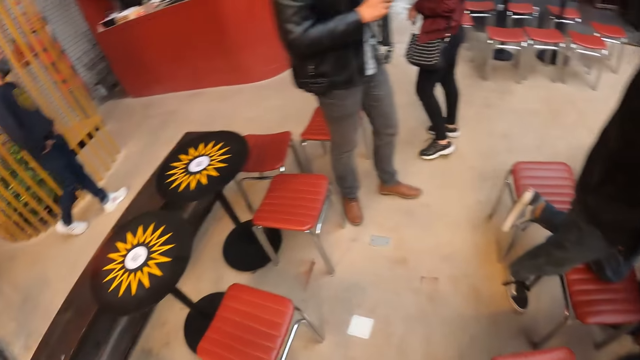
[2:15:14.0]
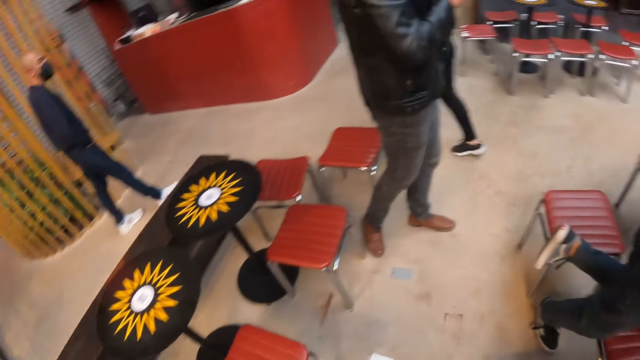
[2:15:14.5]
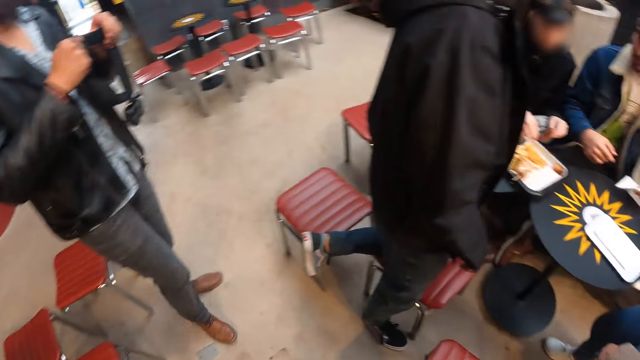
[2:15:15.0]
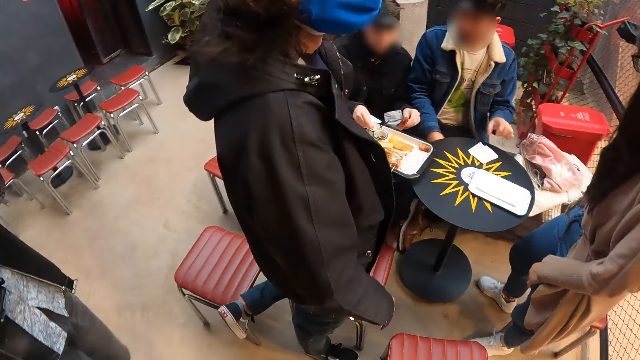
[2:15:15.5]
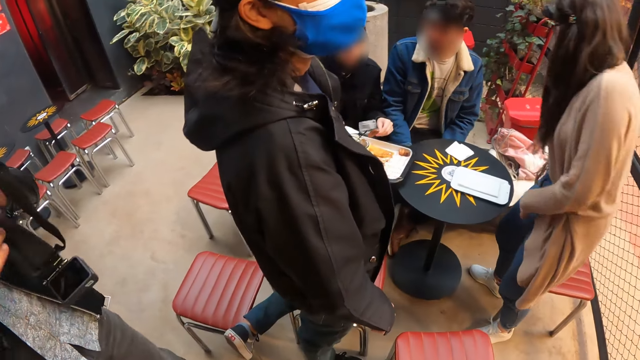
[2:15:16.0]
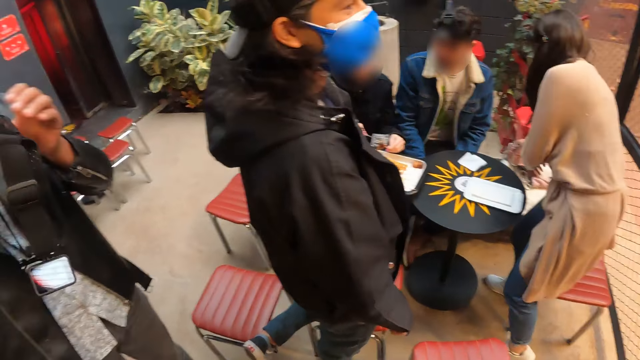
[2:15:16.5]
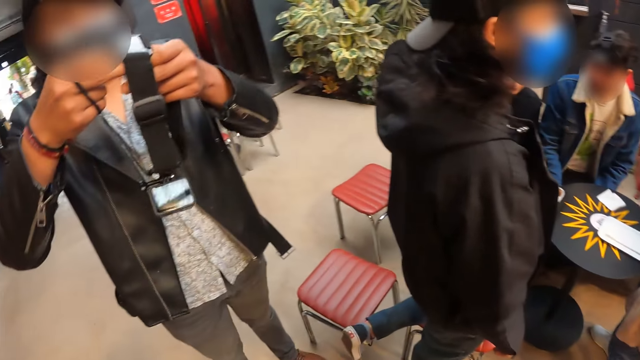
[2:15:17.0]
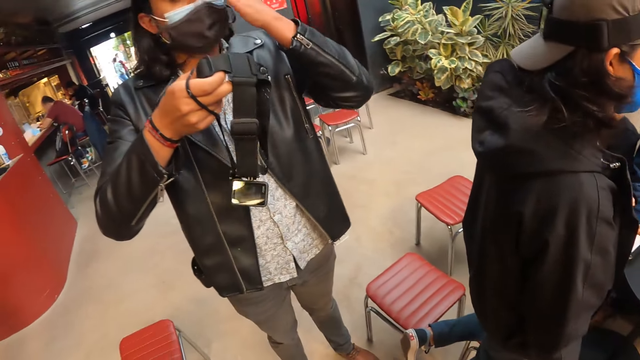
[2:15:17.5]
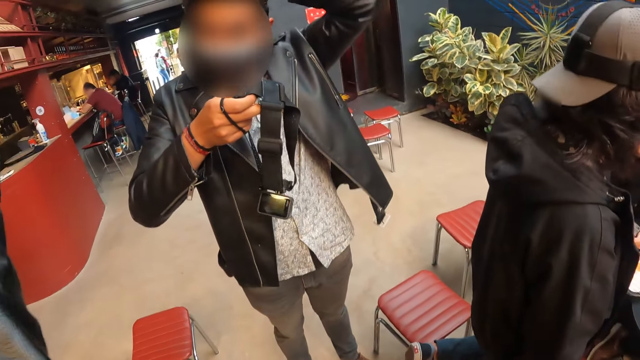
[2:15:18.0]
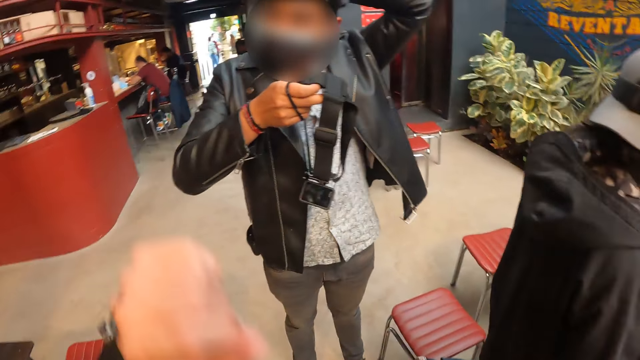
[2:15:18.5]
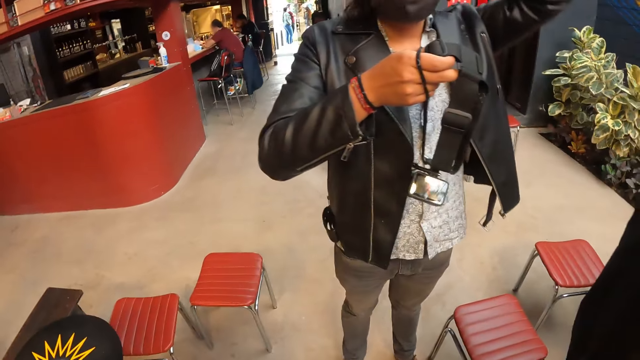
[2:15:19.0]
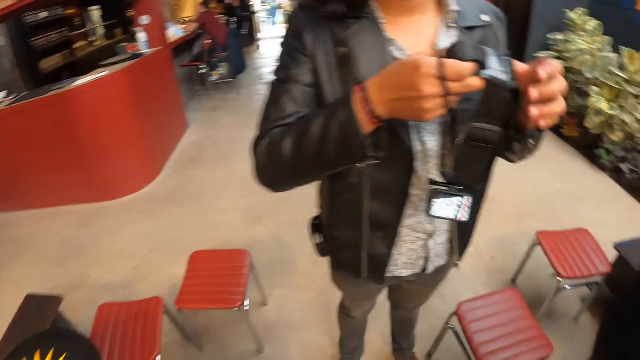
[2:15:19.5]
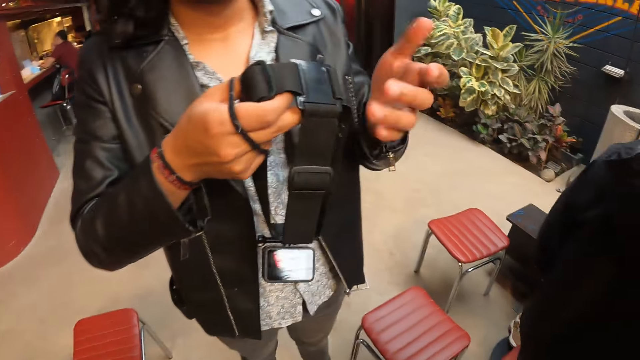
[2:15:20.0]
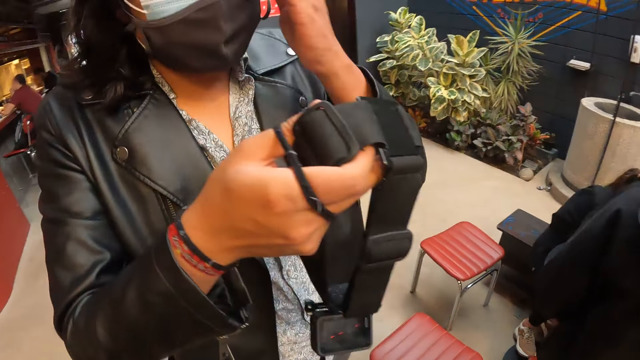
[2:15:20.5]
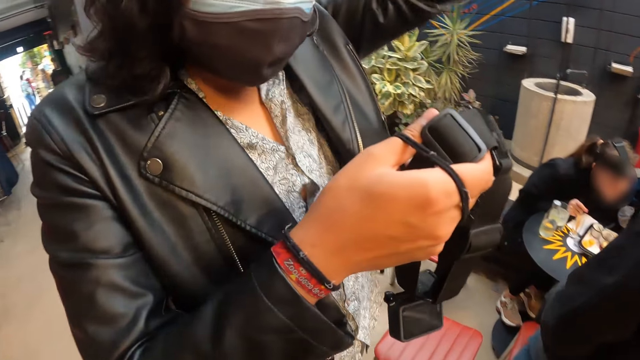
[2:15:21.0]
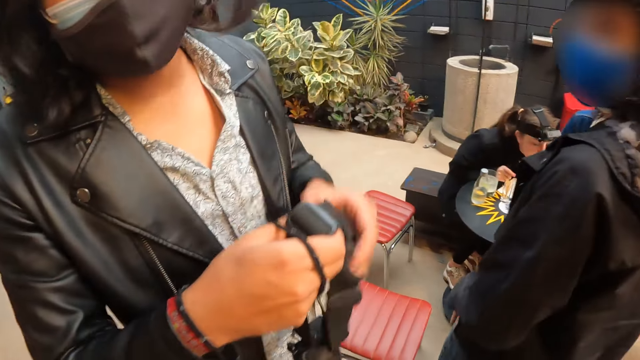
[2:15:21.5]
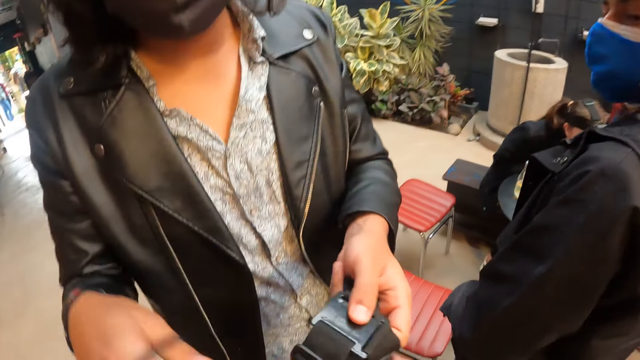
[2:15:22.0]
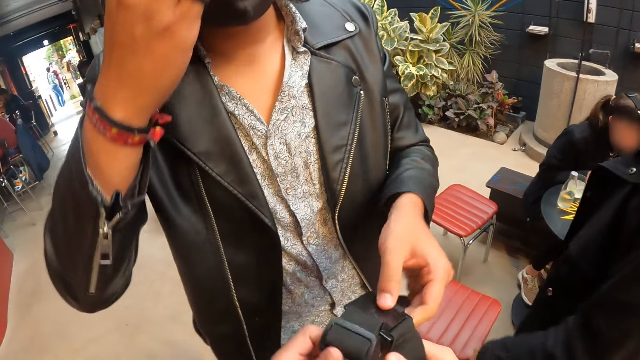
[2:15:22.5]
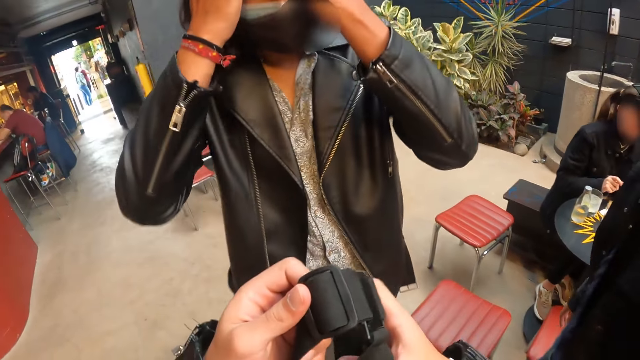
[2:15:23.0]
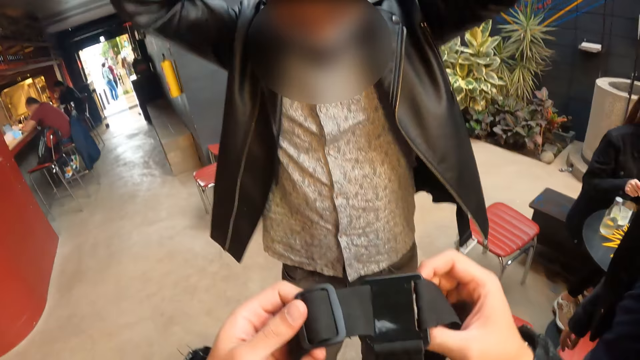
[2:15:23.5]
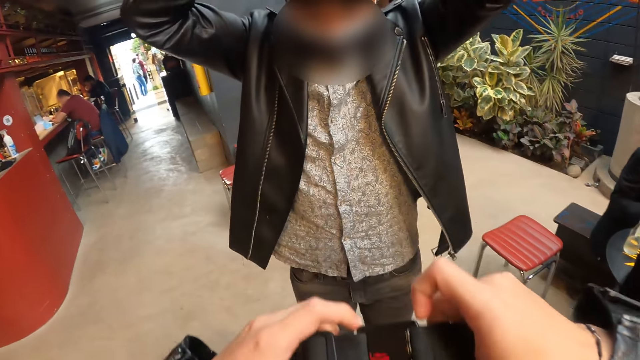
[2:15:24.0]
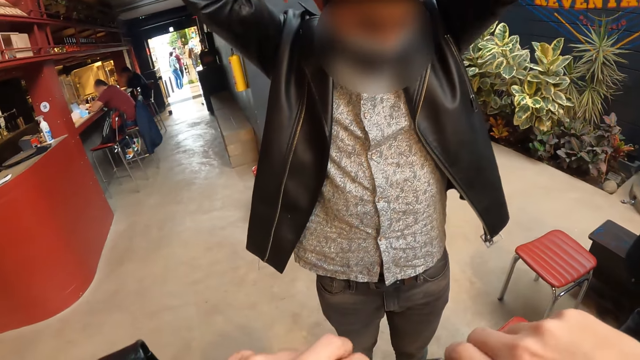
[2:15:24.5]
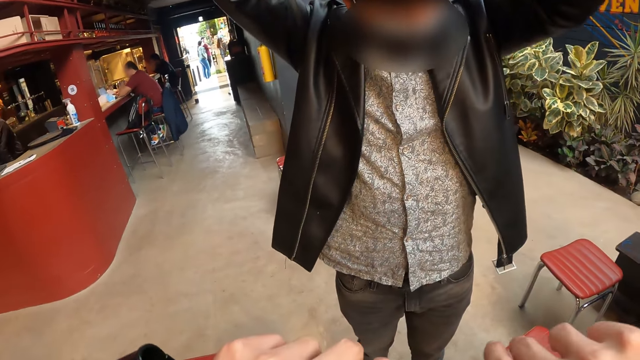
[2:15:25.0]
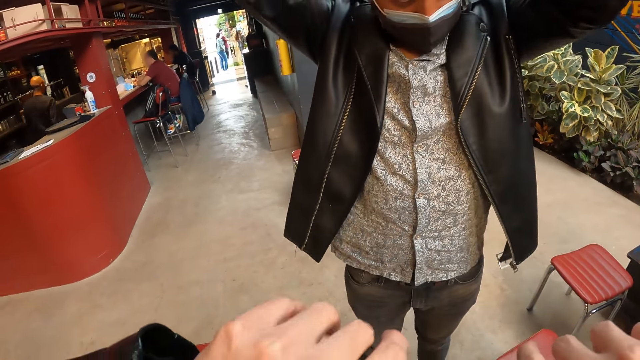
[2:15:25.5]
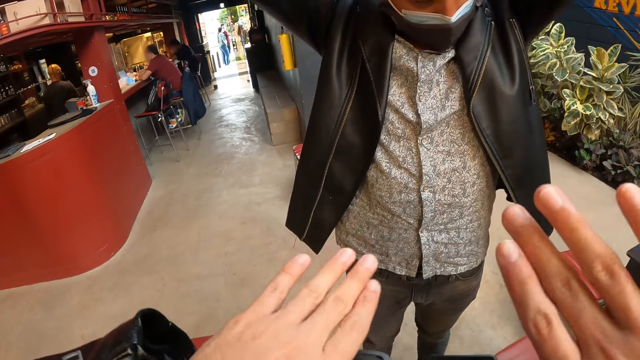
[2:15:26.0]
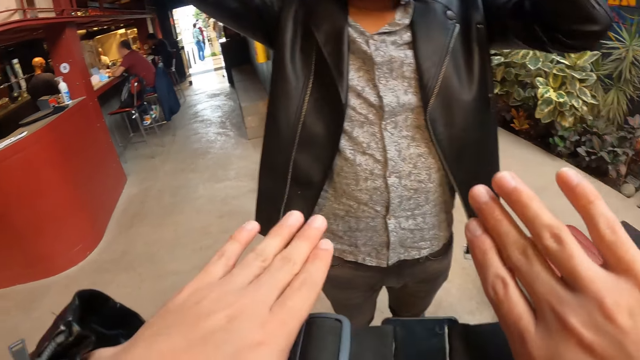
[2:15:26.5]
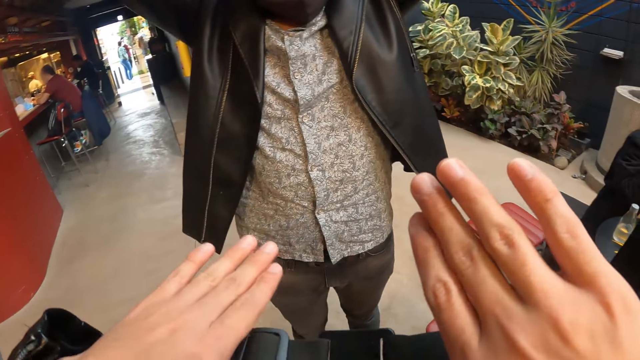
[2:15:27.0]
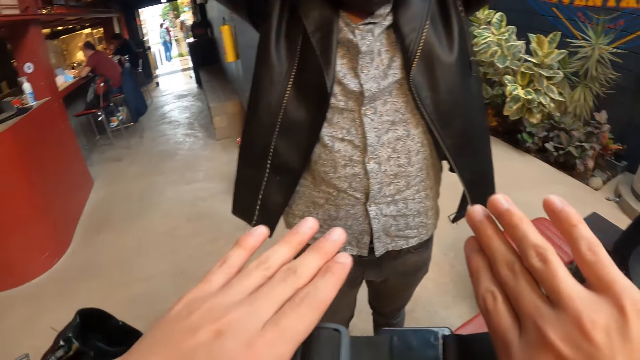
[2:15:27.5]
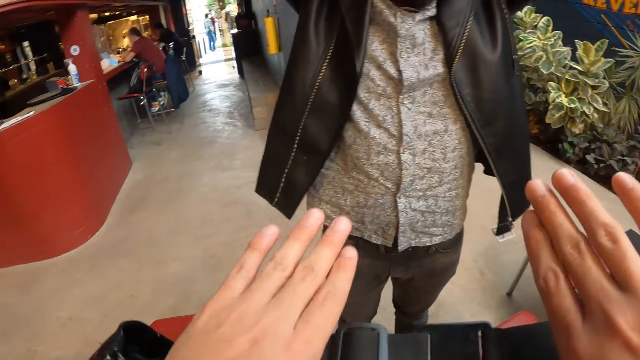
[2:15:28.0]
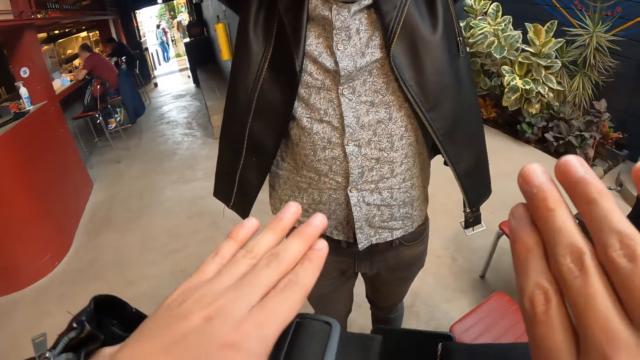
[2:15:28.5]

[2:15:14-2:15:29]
The camera wearer walks around the room. A man holds a headgear and camera in both hands. The man strokes his hair with his left hand. The man holds the headgear and camera in both hands. The man strokes his hair with his left hand. The camera wearer takes the headgear and camera, or head camera, from the man with both hands. The man packs his hair with both hands. The camera wearer adjusts the head camera.

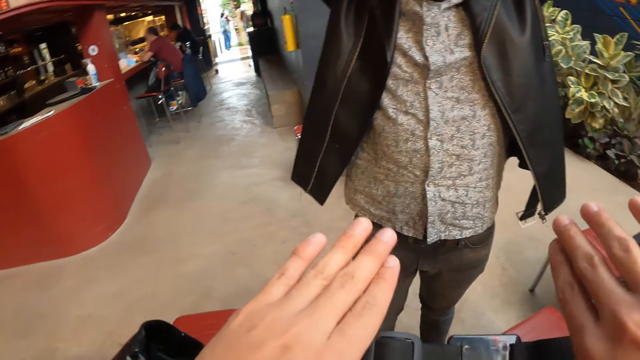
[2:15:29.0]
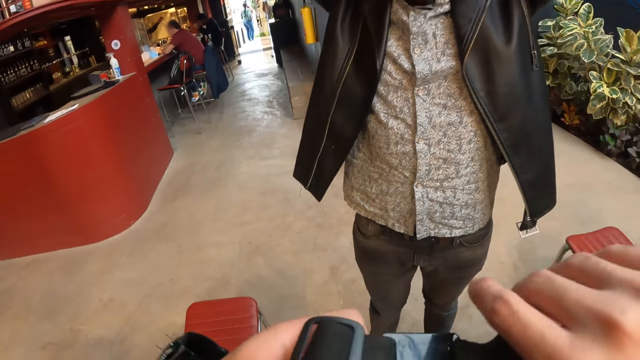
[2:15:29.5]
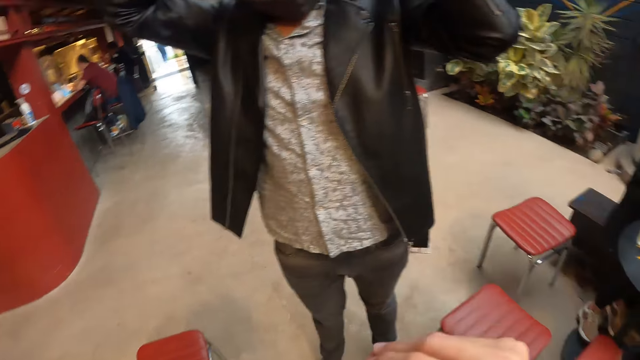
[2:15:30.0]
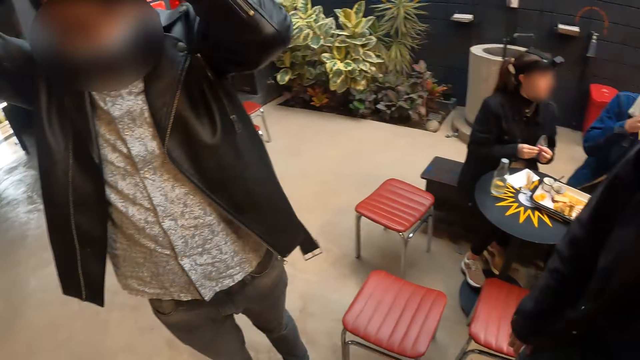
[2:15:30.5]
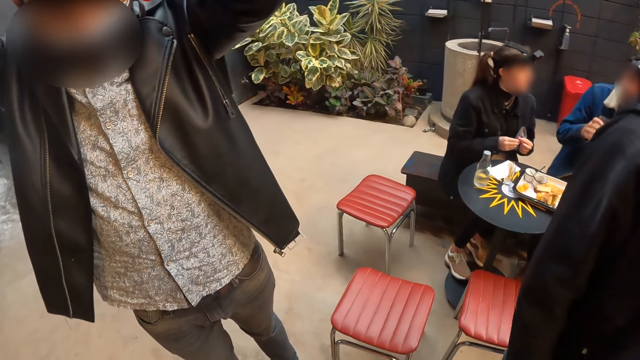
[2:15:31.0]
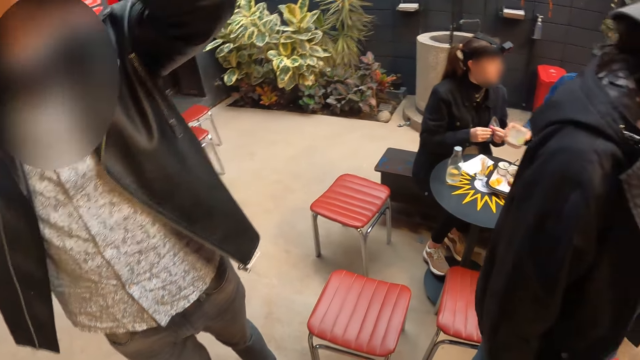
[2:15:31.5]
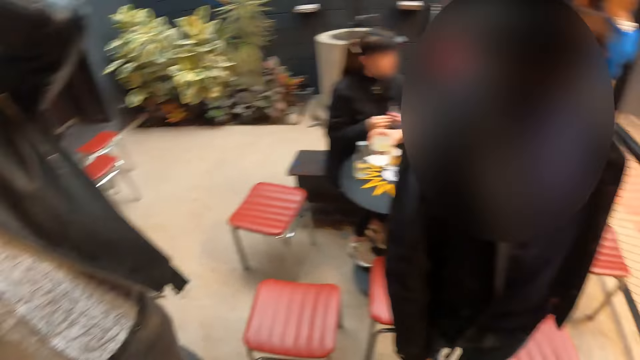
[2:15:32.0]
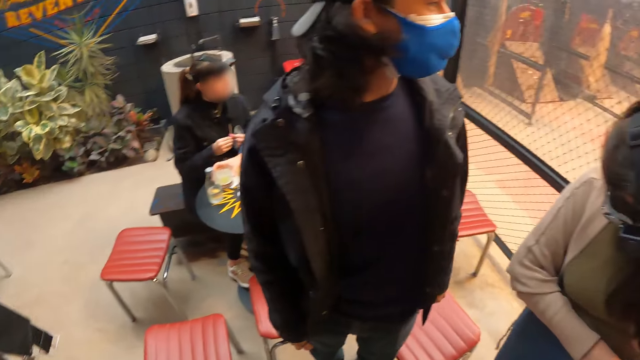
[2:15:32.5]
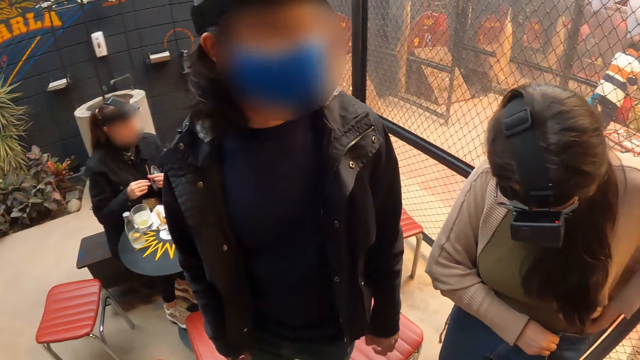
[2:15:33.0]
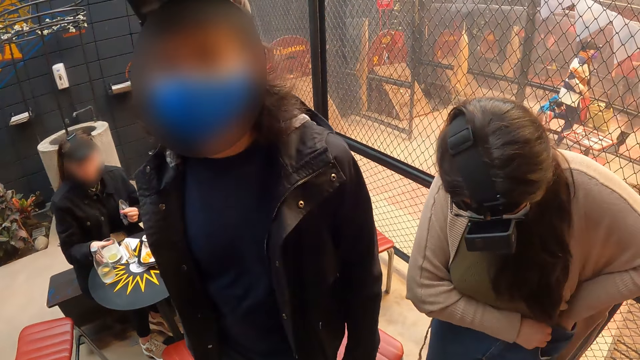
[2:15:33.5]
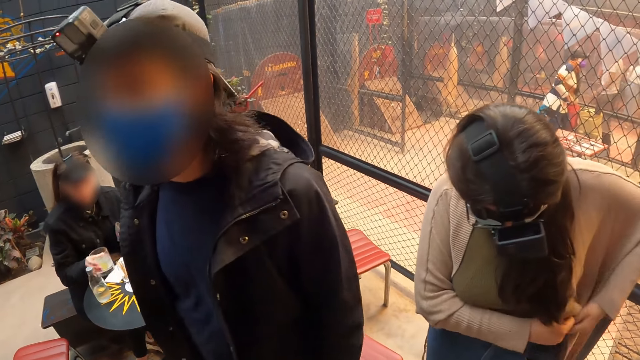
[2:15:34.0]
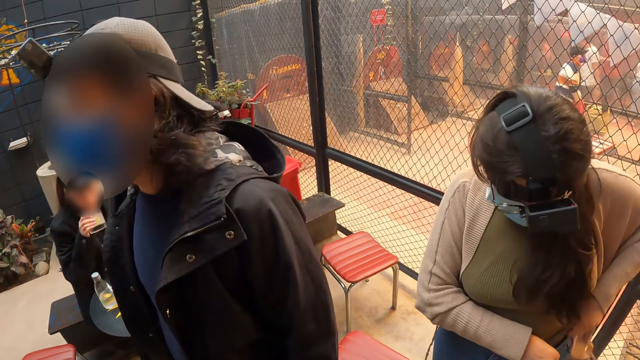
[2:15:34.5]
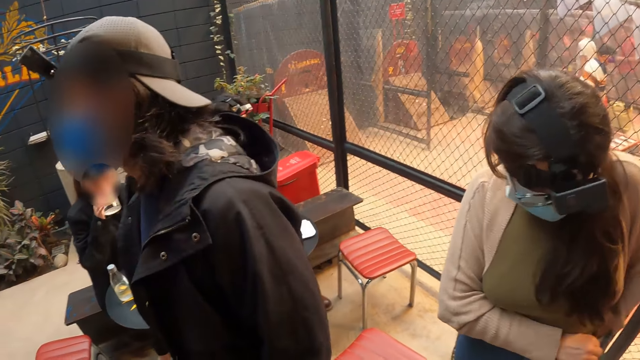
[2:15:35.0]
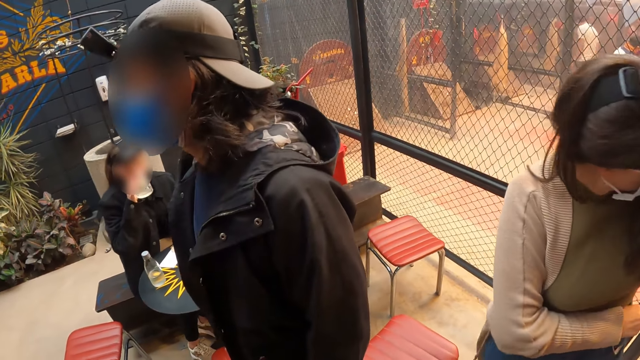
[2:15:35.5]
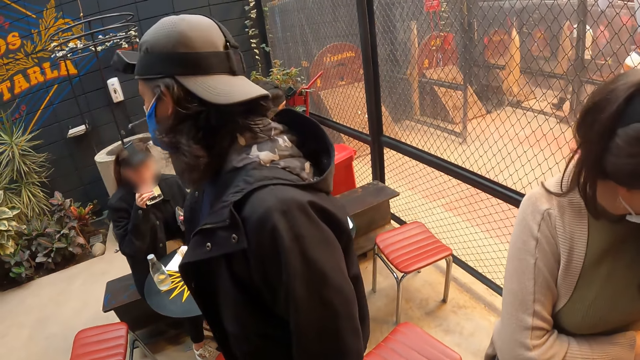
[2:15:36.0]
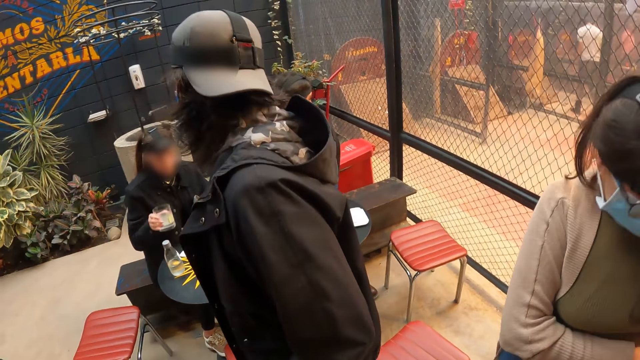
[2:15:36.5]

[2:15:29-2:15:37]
The camera wearer looks around the area. A woman picks up a cup of juice from the table with her left hand. The woman drinks from the cup of juice in her left hand.
